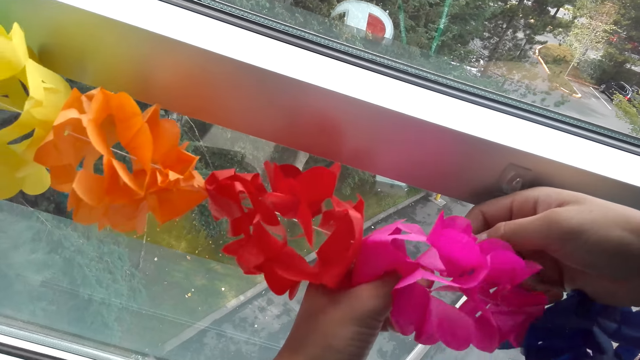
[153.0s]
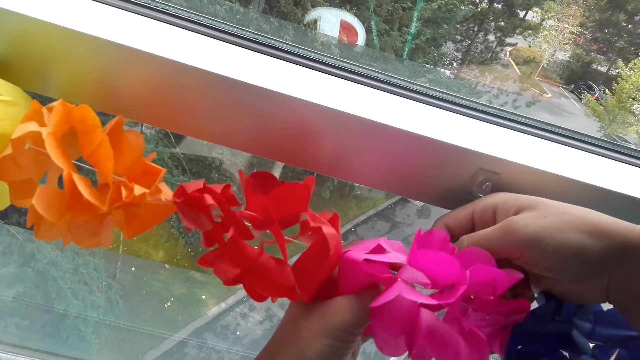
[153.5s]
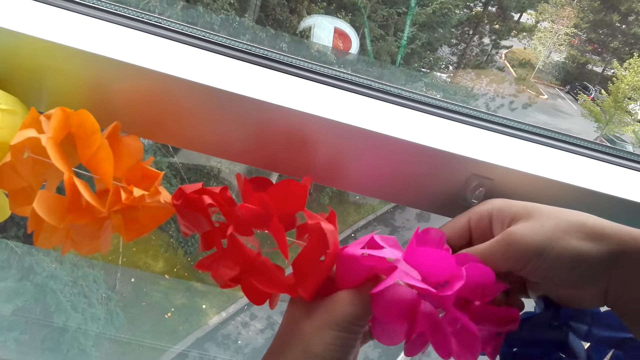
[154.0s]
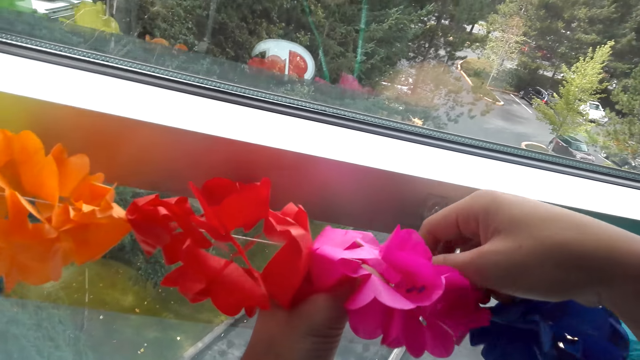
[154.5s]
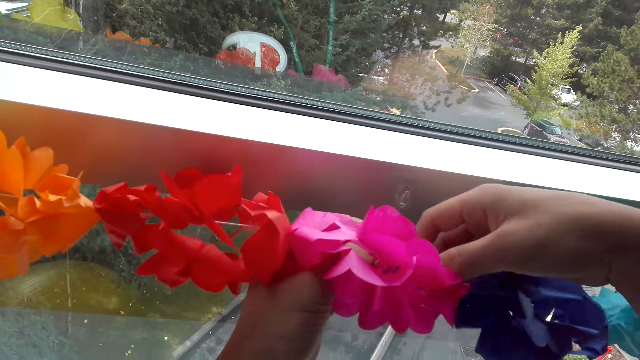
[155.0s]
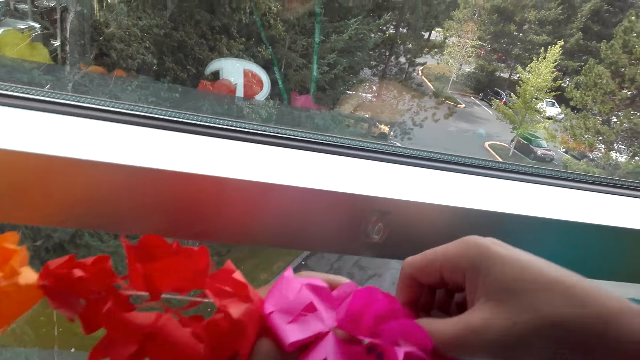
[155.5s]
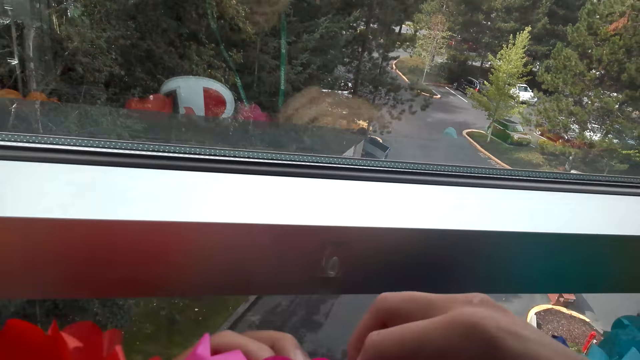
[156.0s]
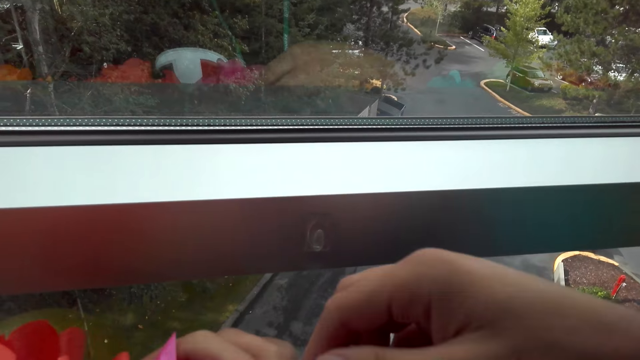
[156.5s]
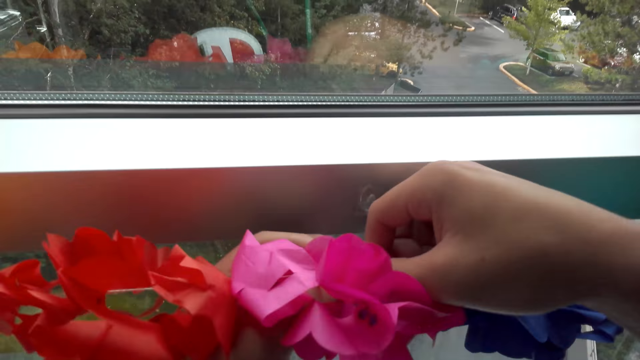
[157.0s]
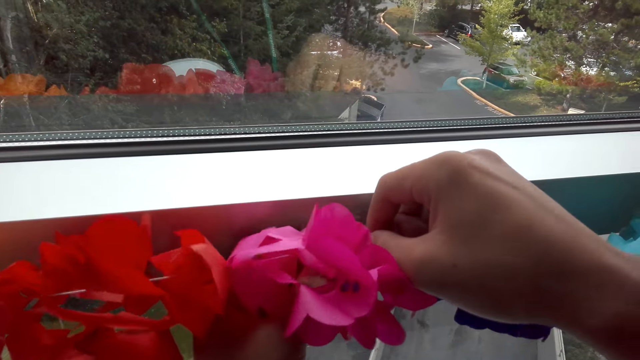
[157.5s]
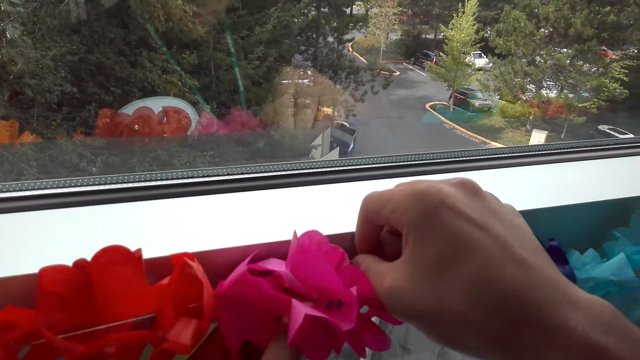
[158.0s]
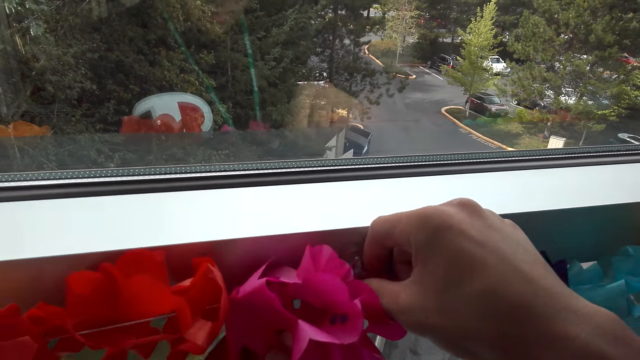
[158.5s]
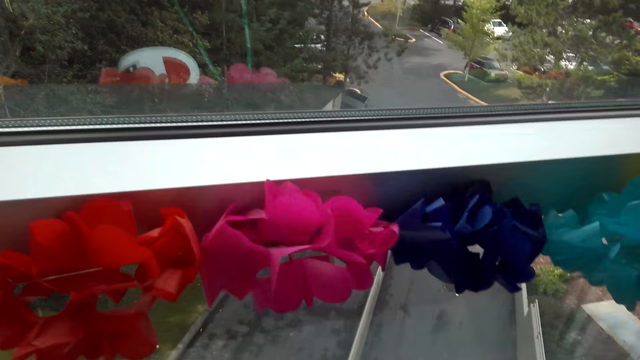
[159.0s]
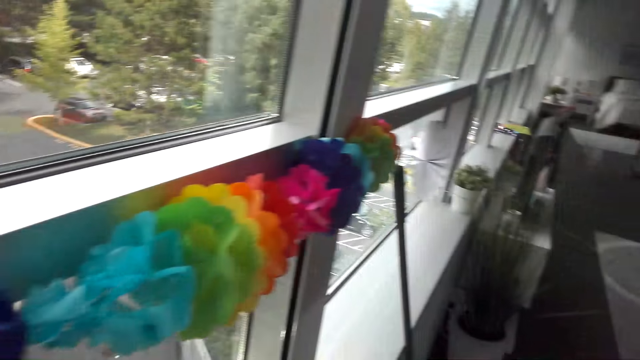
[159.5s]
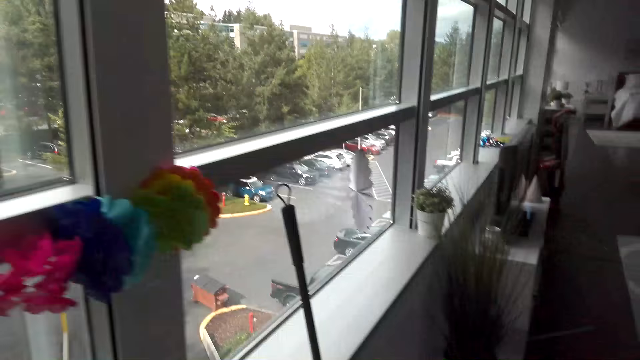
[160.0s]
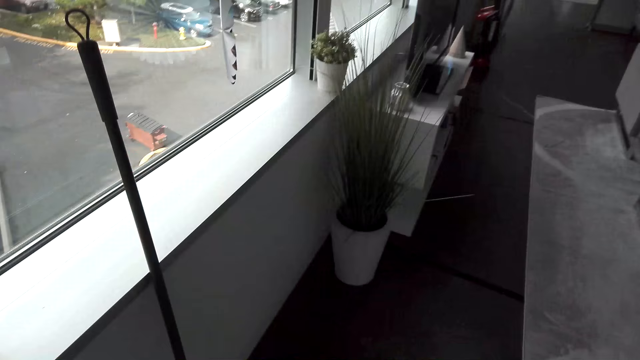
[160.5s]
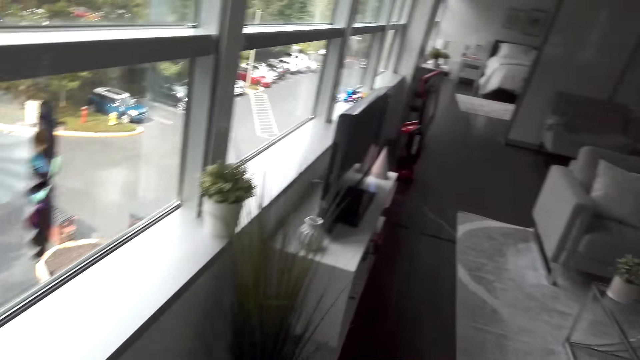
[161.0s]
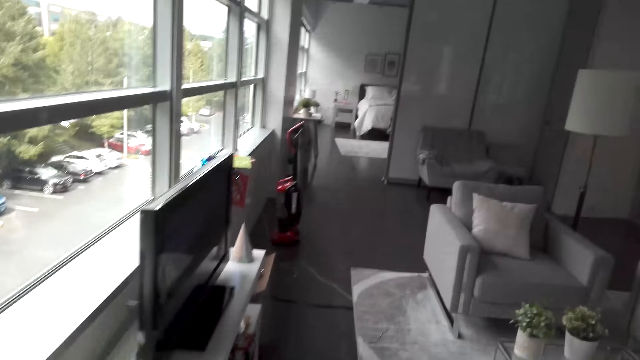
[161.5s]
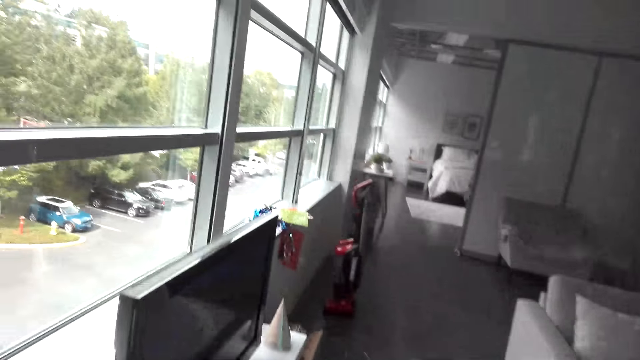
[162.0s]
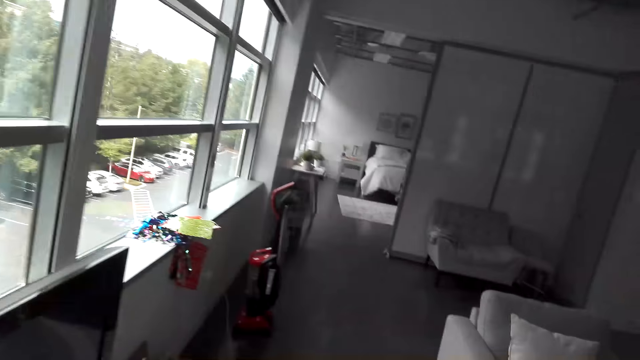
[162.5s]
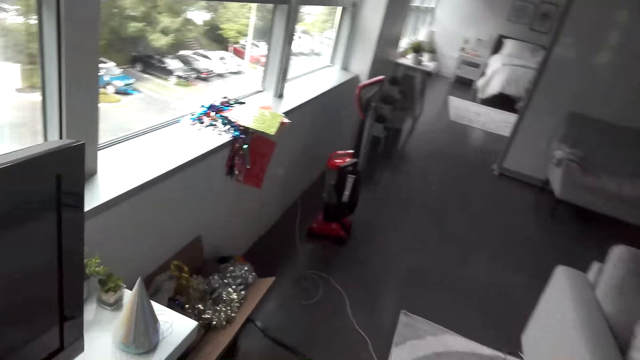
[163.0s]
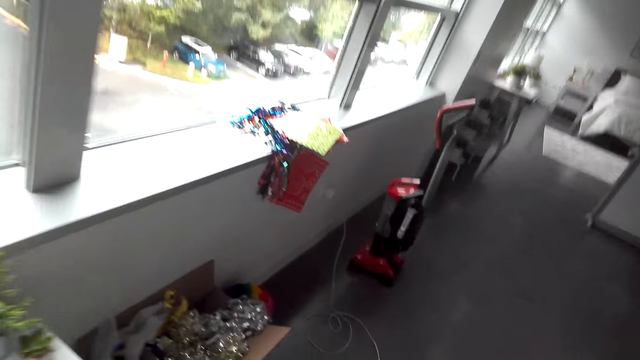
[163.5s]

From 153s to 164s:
The camera wearer hangs the decorations on the window. They walk.

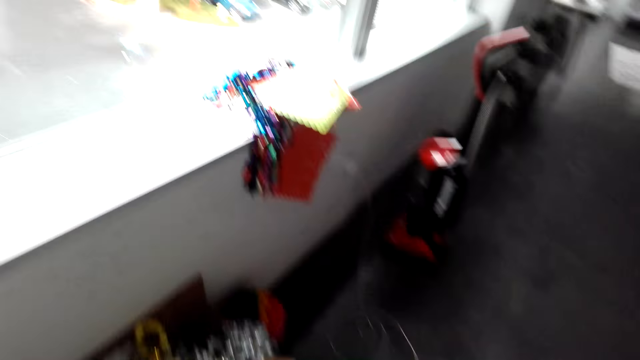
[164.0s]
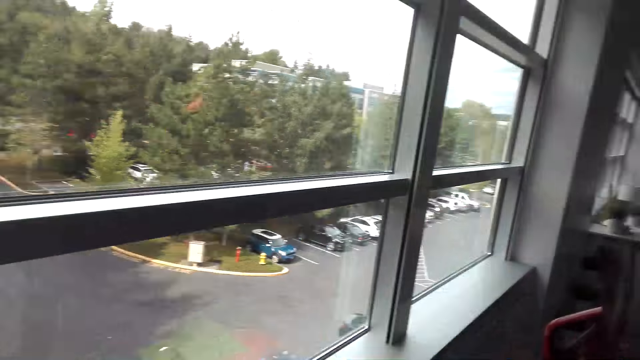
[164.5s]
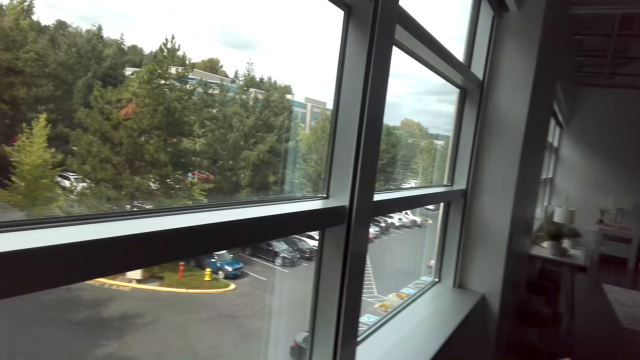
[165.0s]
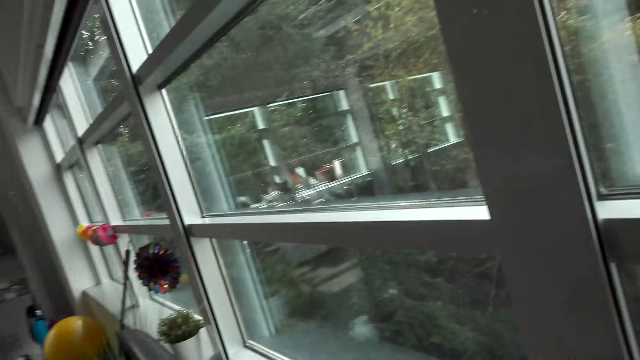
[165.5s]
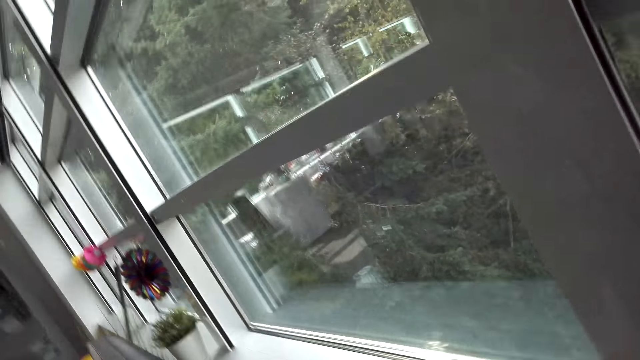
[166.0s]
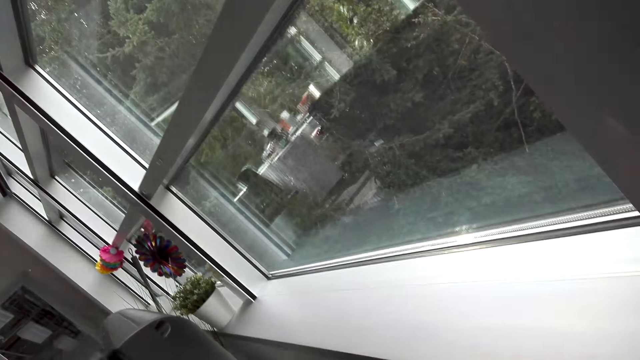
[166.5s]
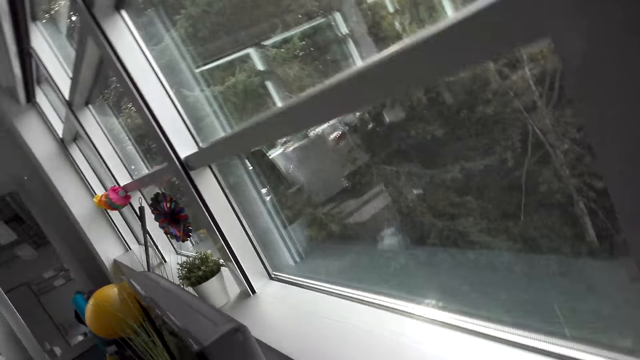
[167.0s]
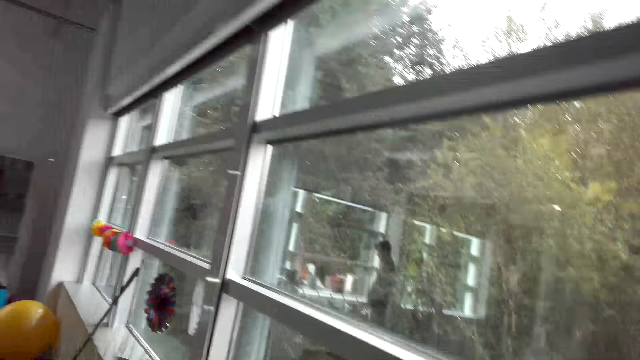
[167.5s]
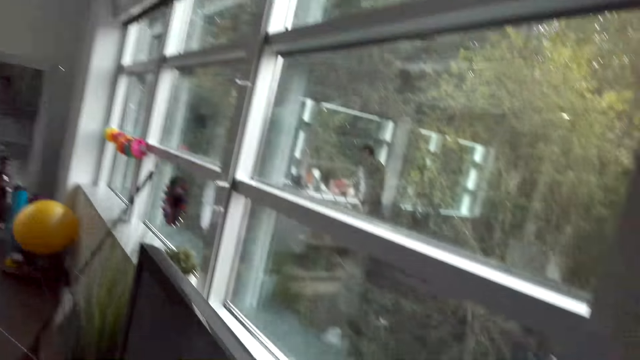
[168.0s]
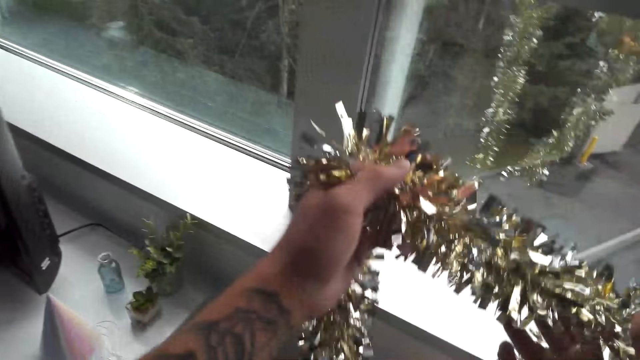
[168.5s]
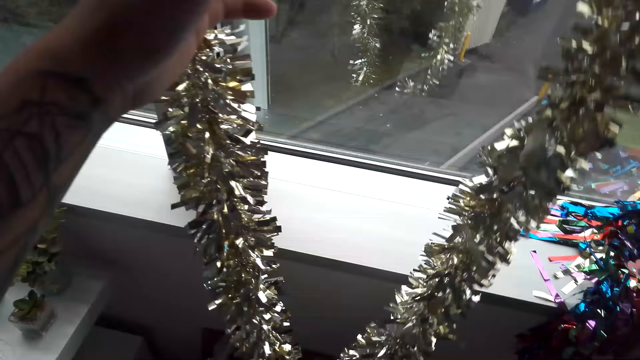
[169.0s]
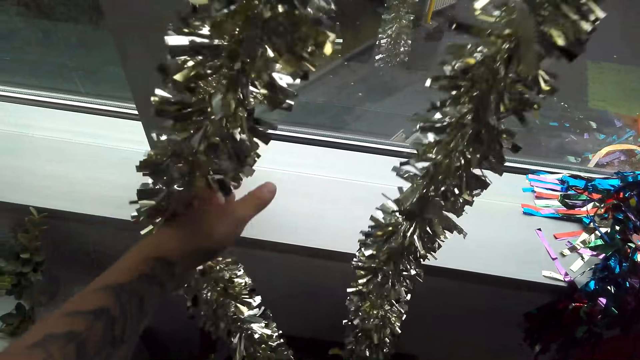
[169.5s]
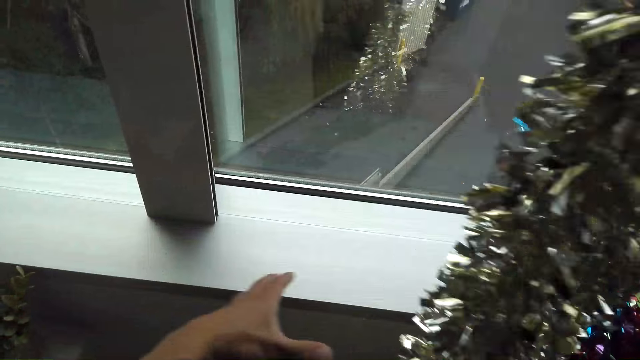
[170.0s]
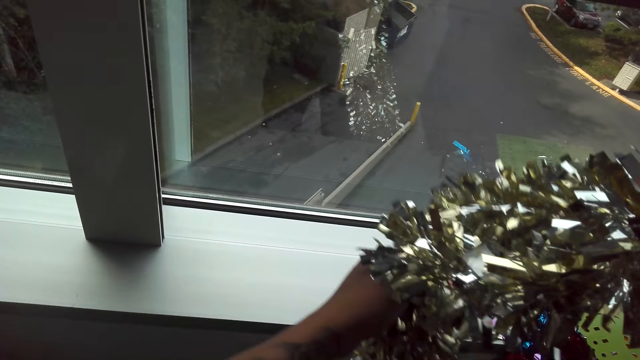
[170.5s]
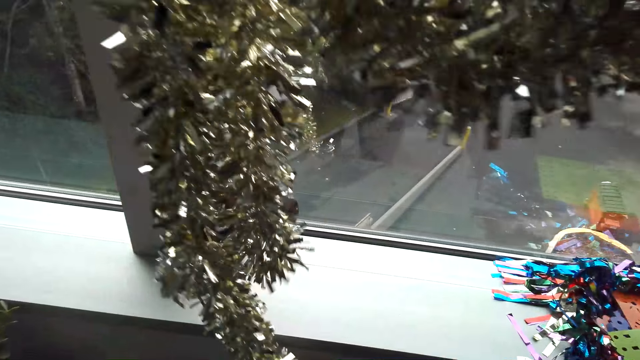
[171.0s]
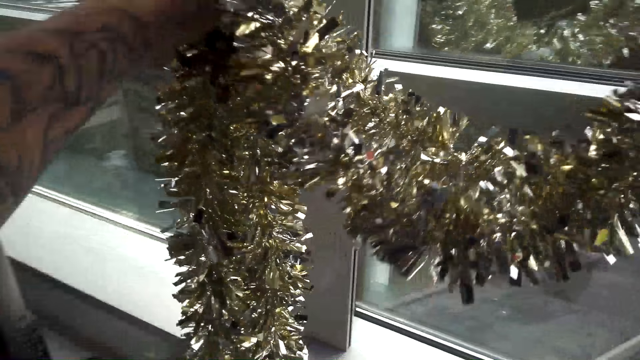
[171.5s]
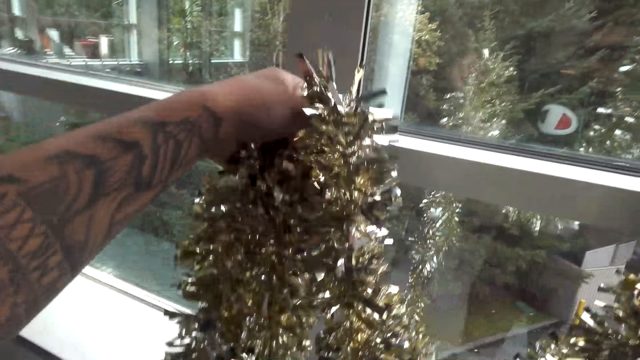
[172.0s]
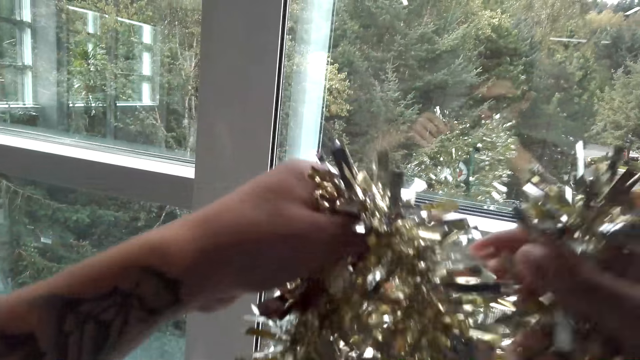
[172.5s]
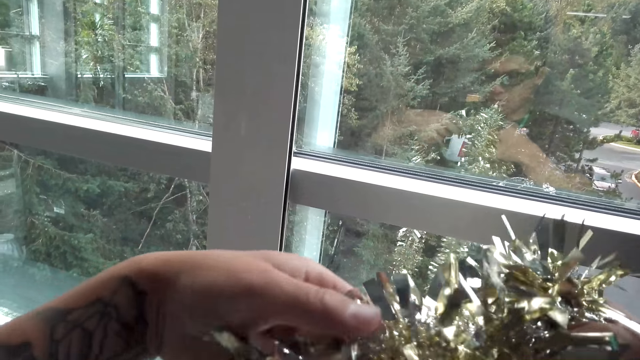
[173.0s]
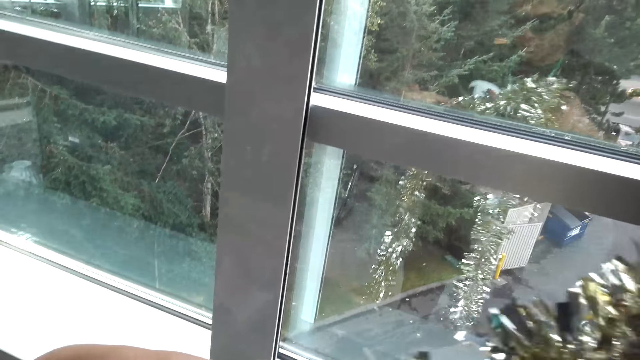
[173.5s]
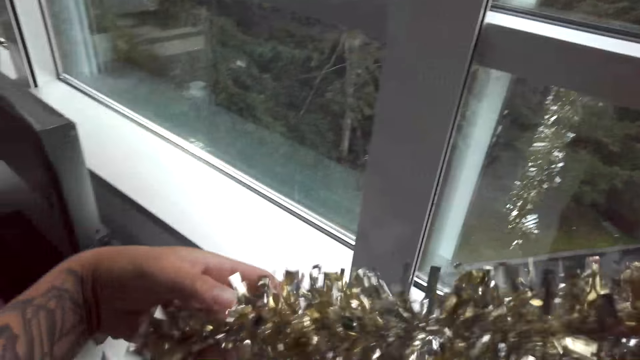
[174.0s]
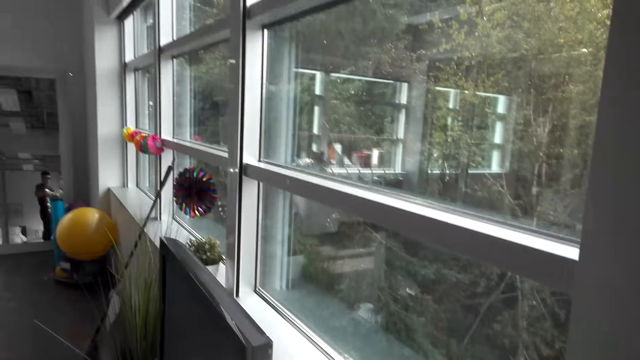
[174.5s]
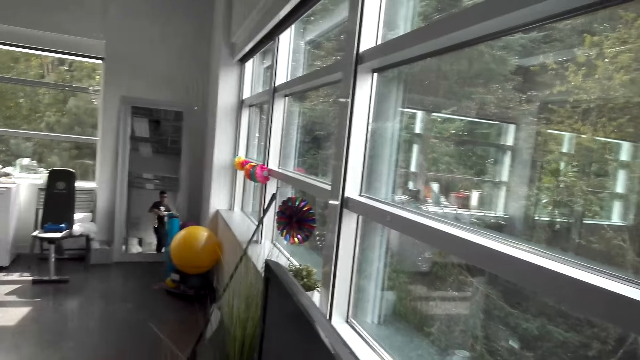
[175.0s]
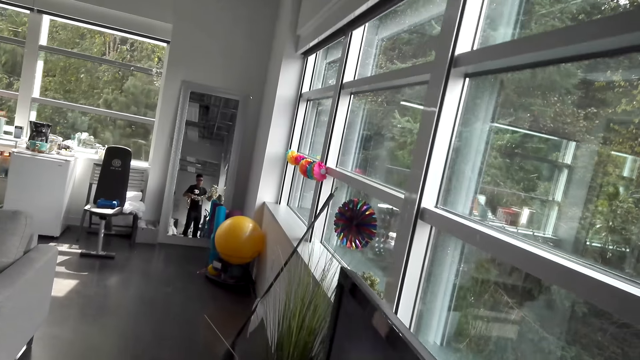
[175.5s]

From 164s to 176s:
The camera wearer looks around. They lift another decoration, run a hand on the decorations and lift the decoration. They hold the decoration with the right hand and run the left hand on the decoration.
